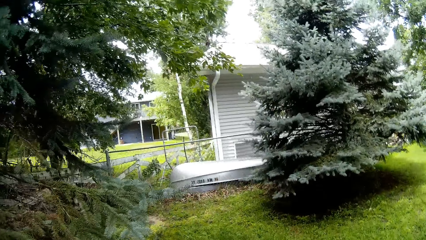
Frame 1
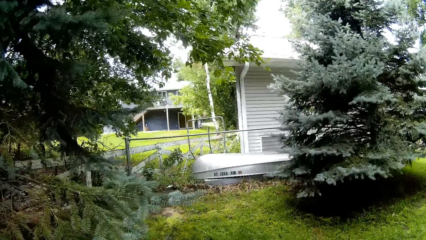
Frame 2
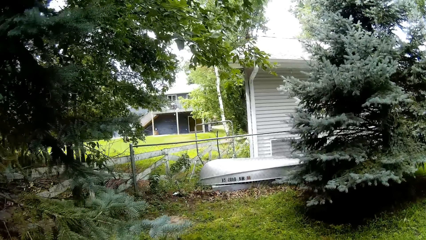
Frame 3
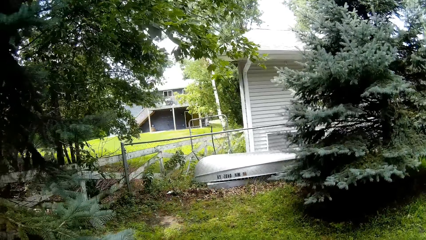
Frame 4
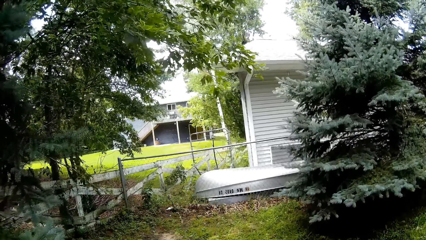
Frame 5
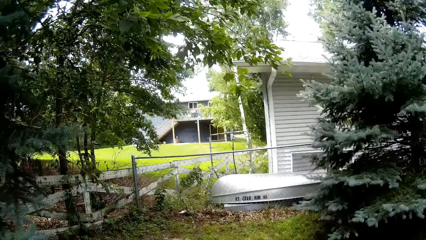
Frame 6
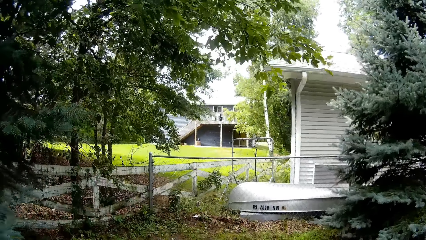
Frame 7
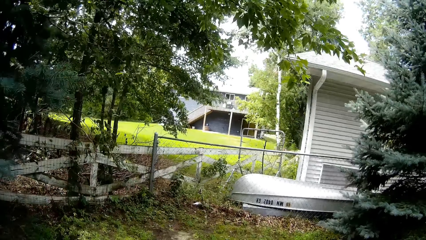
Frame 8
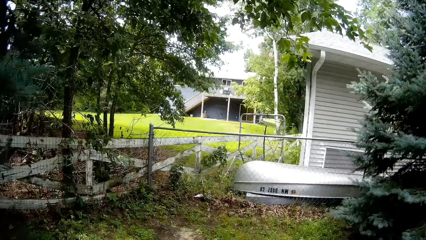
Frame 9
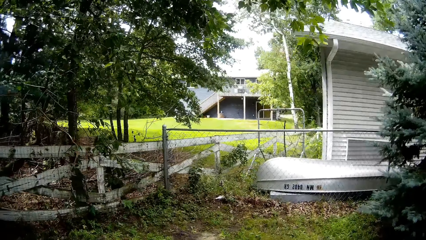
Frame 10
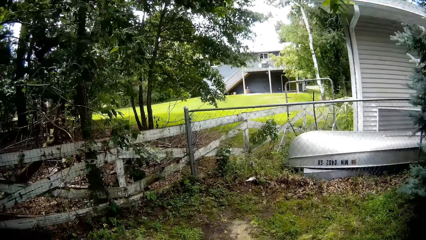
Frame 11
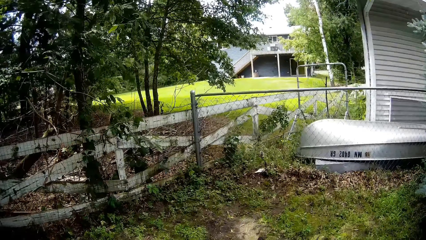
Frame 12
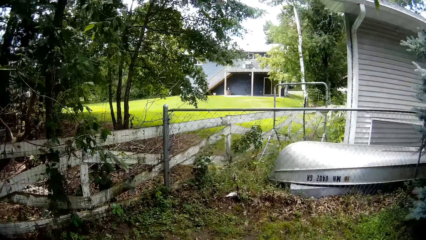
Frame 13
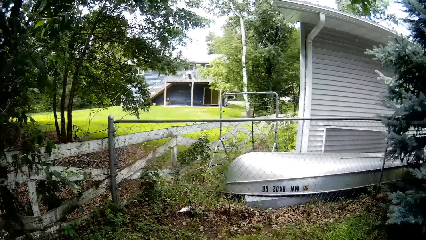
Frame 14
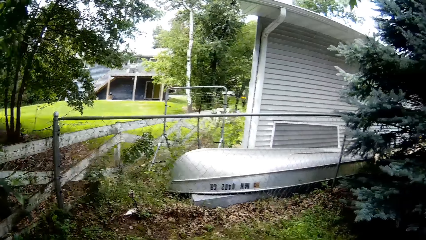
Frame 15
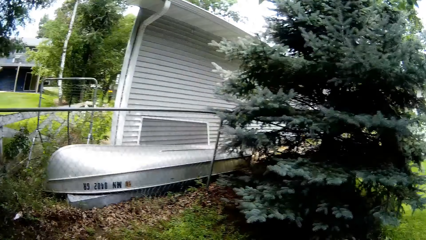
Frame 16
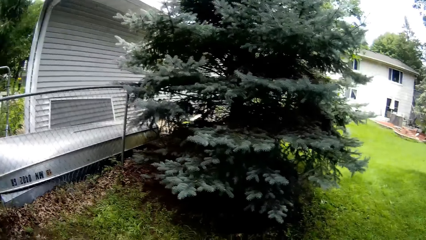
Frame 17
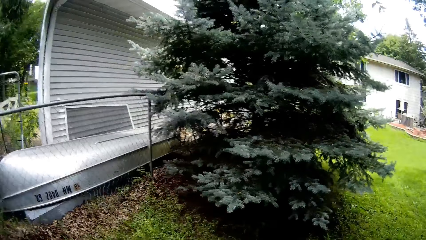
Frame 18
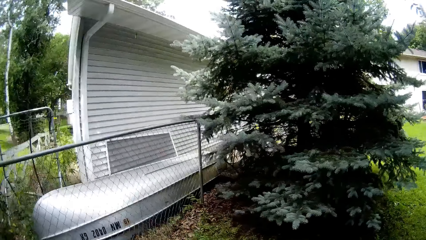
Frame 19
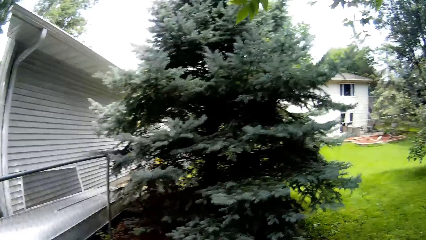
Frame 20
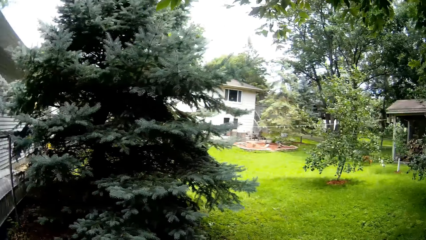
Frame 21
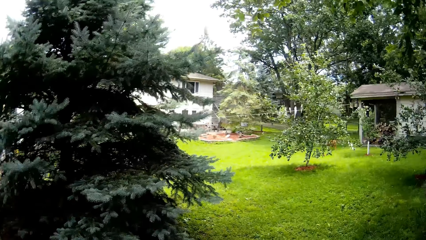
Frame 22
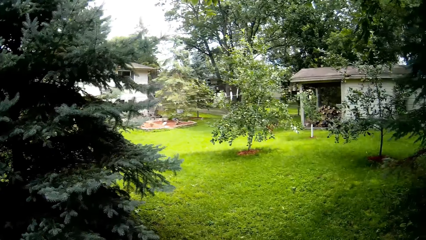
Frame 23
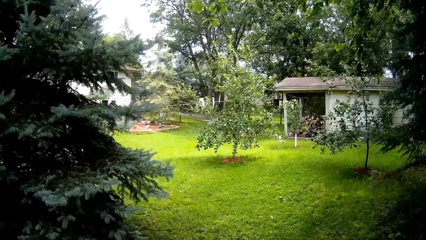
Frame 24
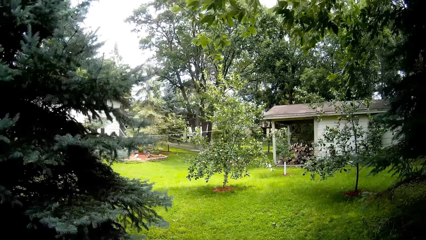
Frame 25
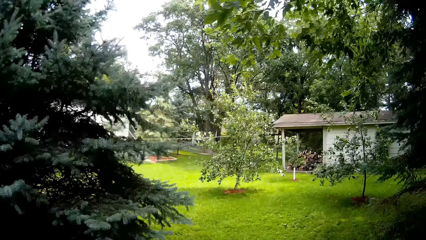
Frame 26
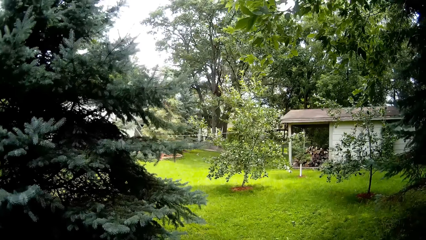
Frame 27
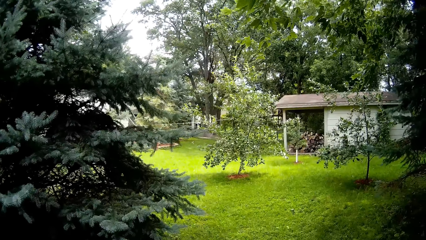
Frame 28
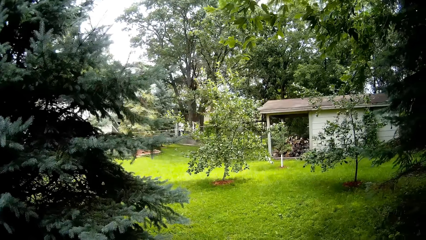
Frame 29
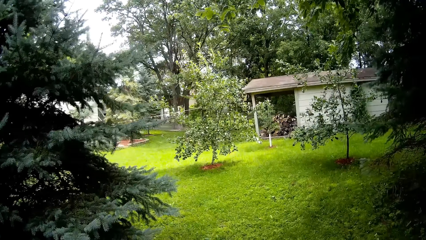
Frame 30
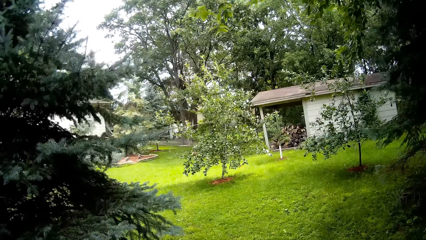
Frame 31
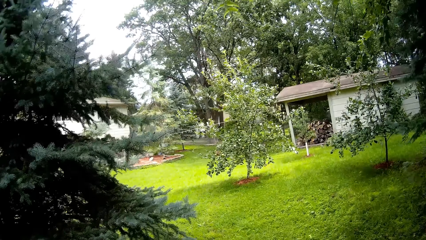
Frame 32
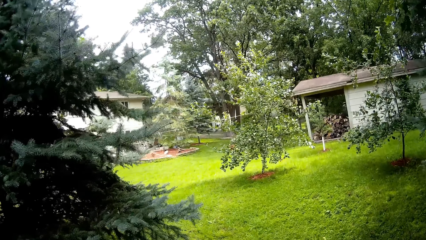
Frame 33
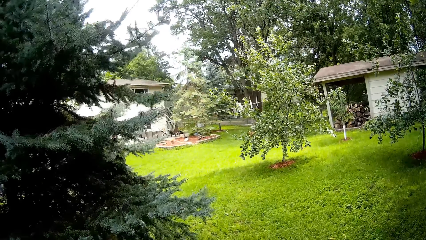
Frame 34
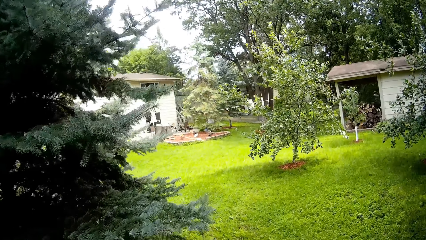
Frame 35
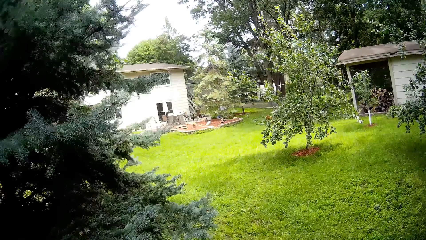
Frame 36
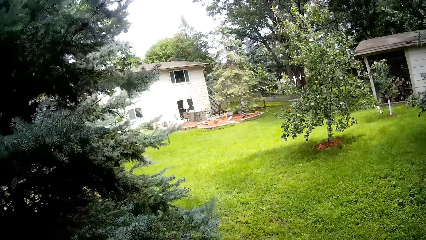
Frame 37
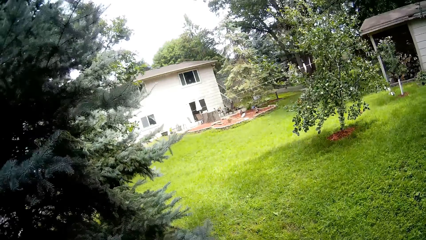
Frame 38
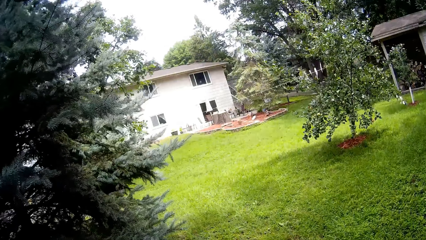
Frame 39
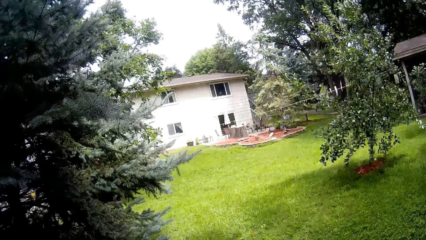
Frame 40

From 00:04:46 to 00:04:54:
The camera wearer mows along a meshed fence with the lawn mower using both hands.

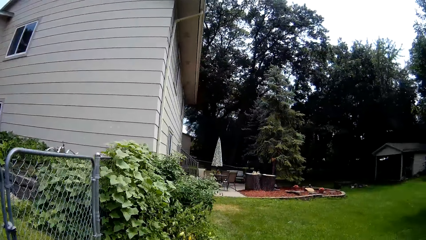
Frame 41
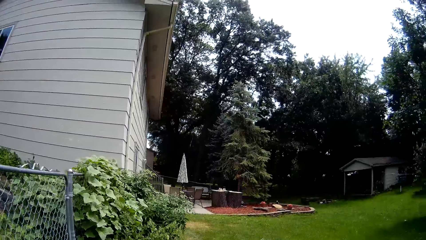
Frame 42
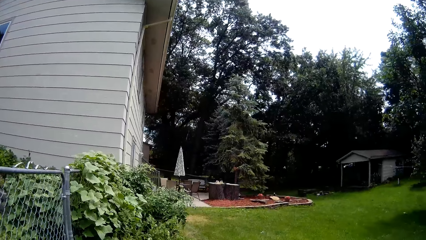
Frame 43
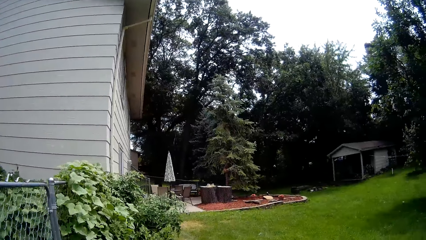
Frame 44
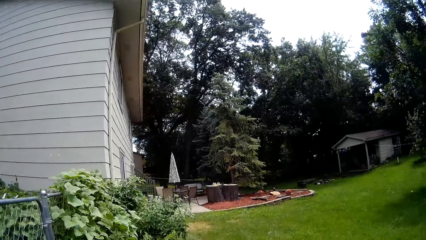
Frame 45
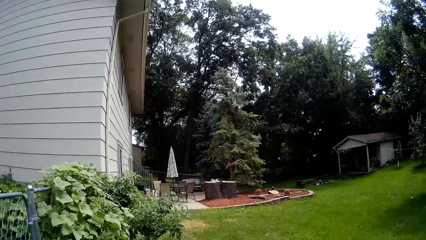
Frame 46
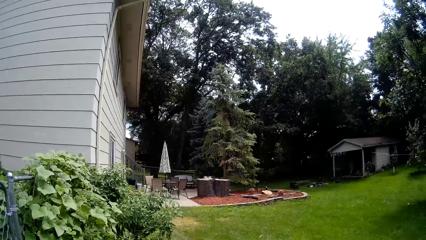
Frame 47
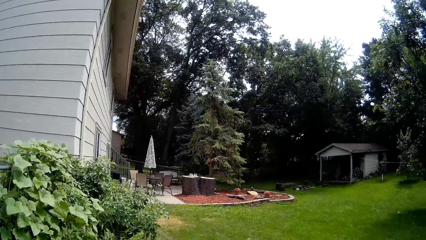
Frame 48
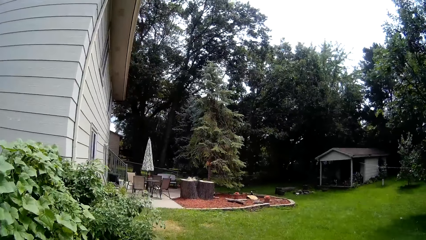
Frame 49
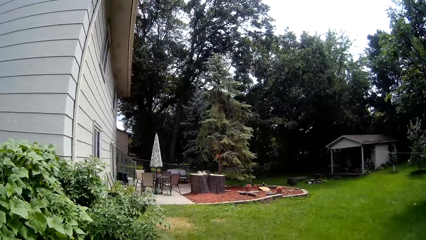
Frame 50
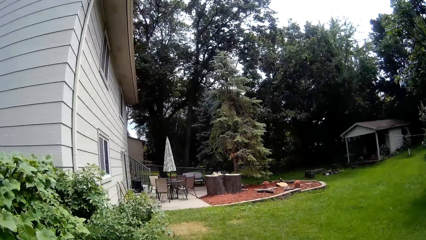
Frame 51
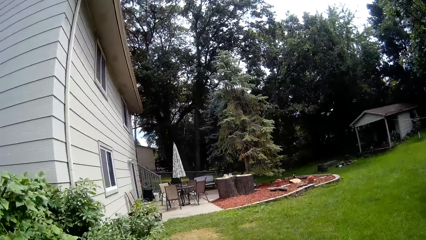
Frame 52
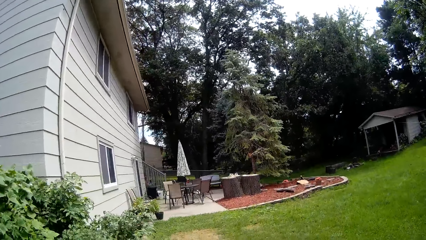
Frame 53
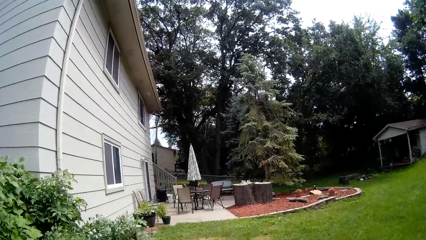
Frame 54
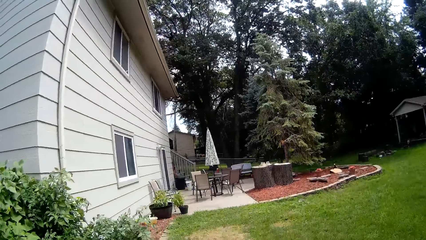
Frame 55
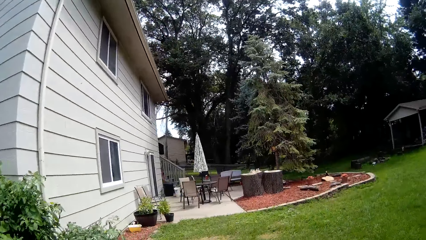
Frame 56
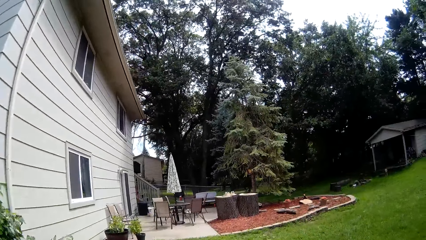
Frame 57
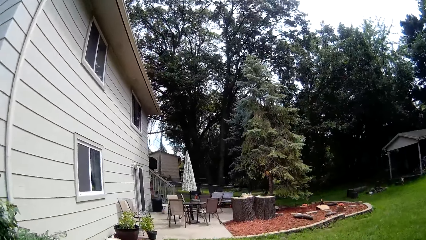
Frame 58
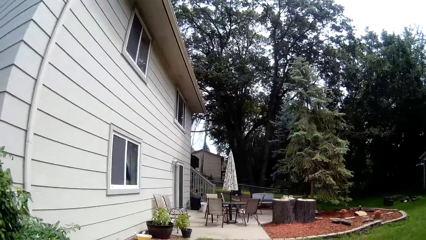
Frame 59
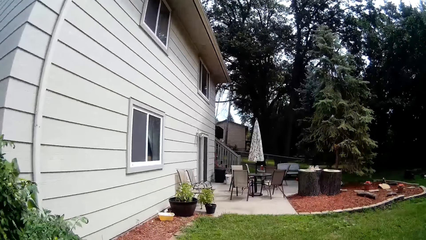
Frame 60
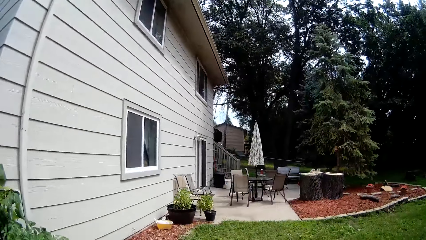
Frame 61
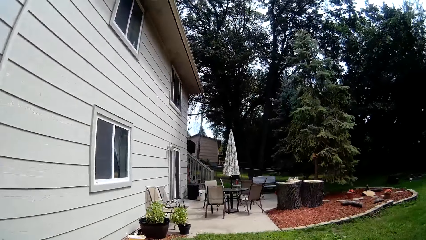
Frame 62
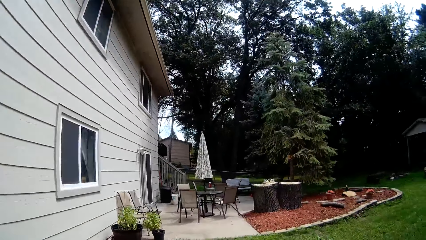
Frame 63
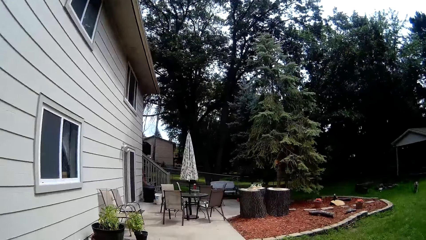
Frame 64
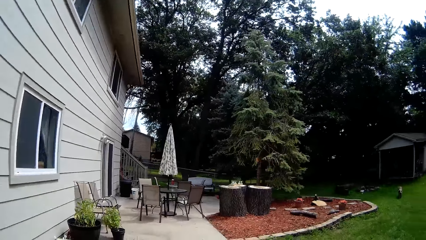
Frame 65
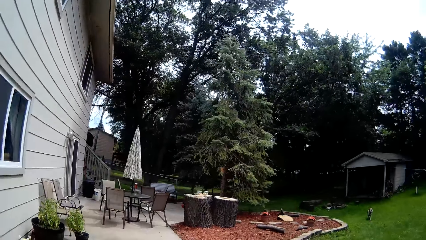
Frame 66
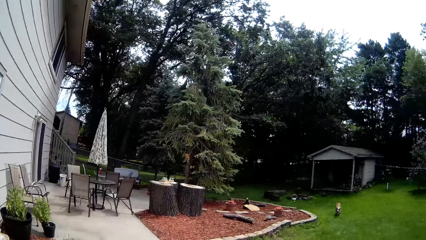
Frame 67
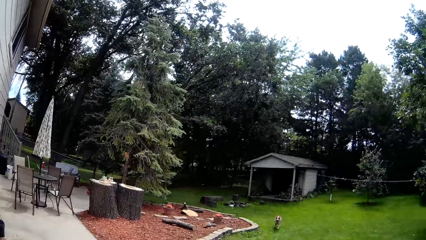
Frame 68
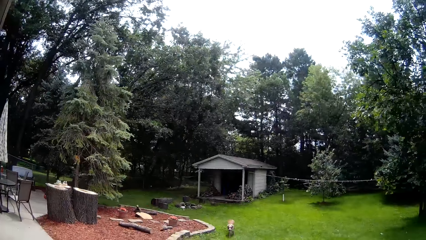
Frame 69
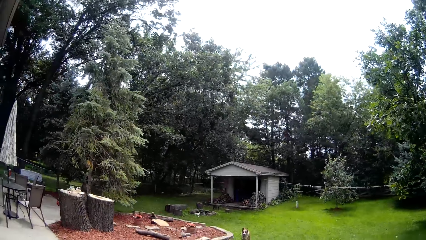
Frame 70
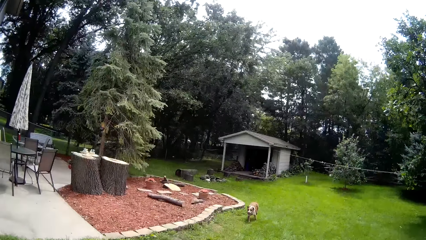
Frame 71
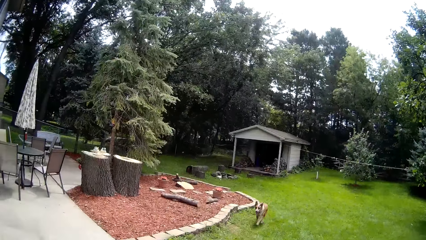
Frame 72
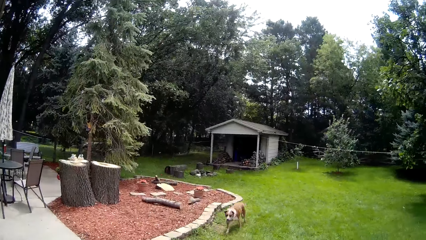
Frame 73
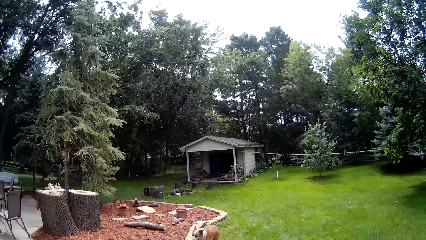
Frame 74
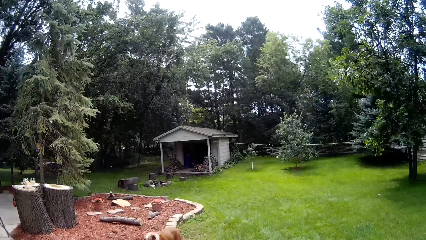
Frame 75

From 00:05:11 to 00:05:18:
The camera wearer mows along a patio with the lawn mower using both hands.
